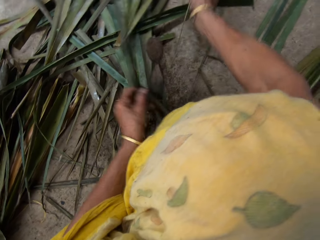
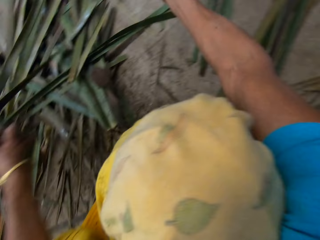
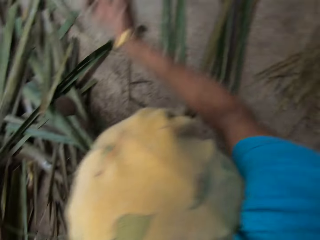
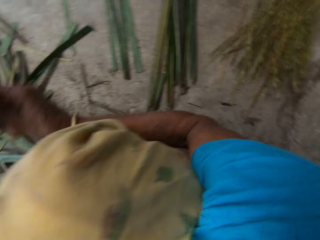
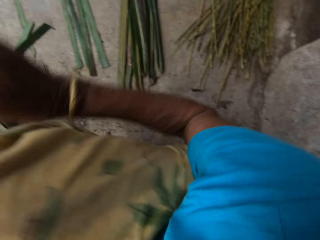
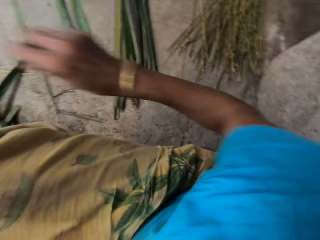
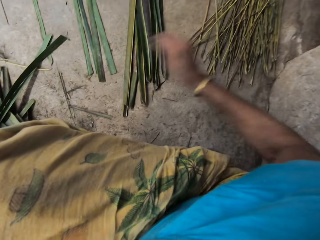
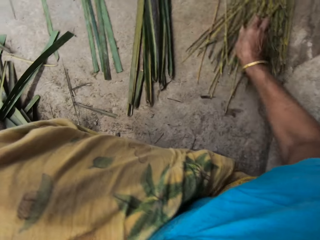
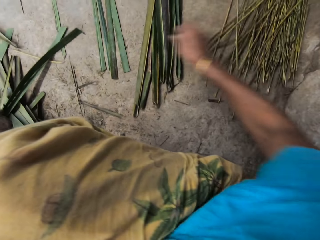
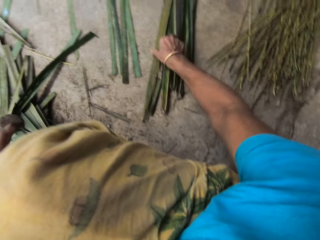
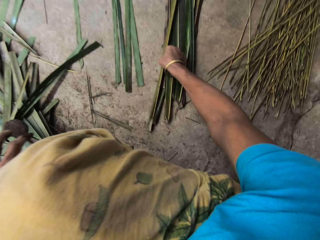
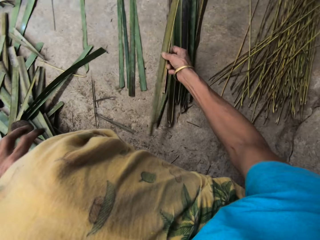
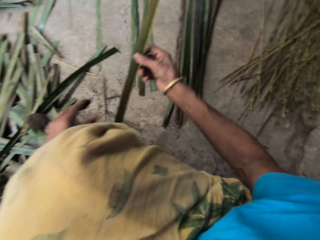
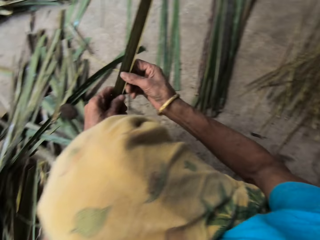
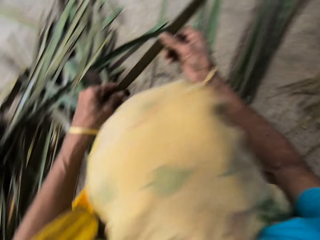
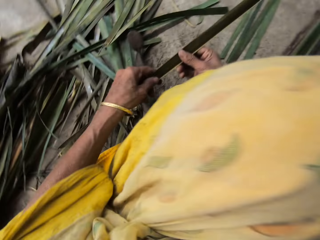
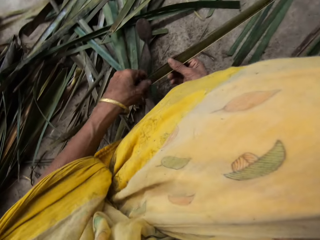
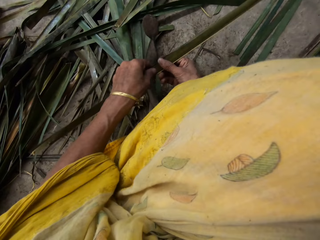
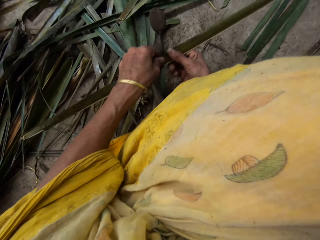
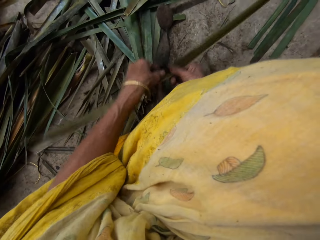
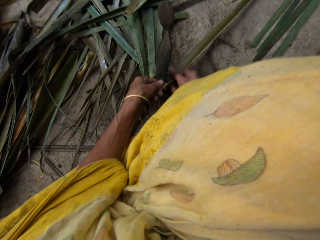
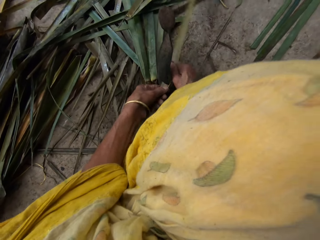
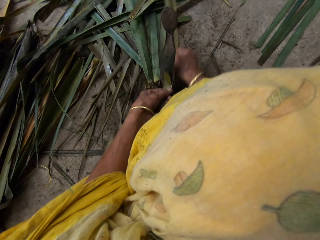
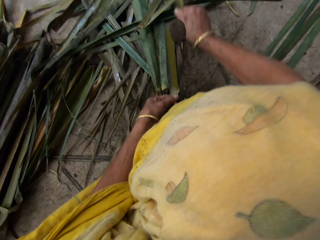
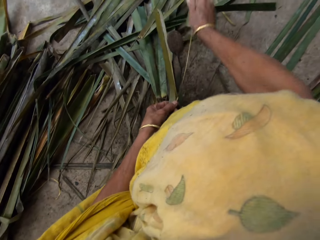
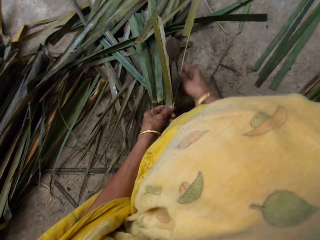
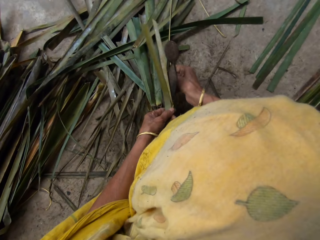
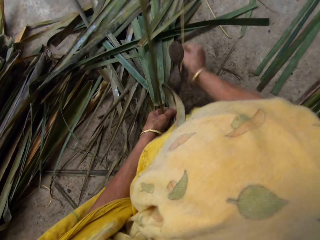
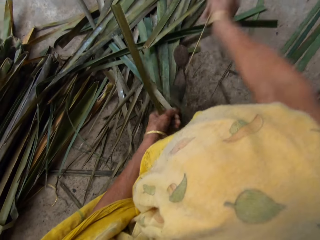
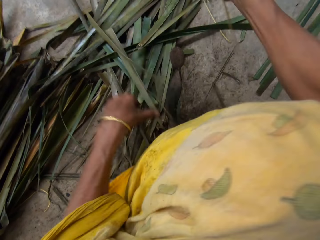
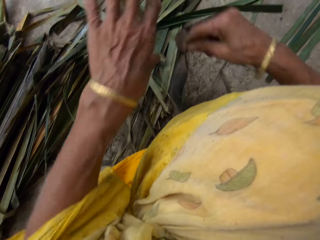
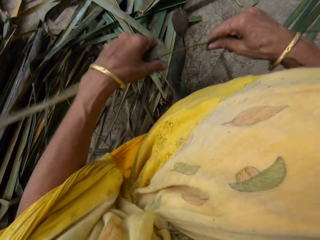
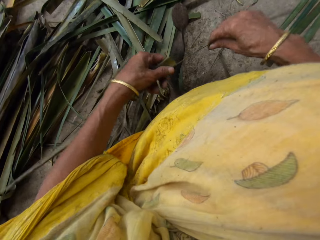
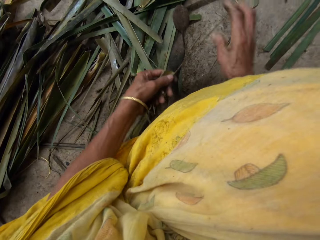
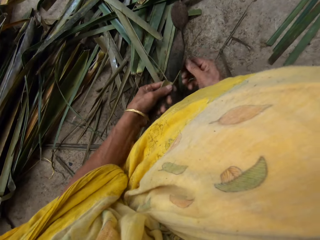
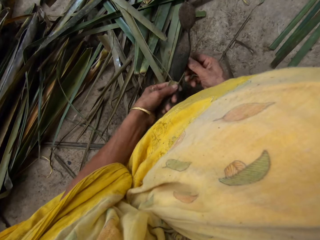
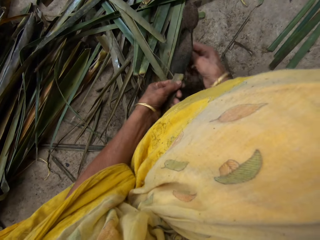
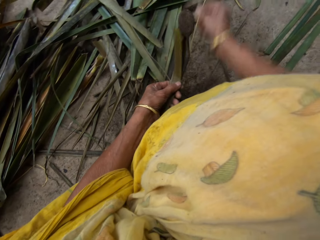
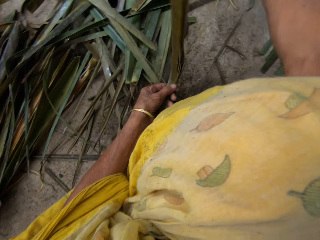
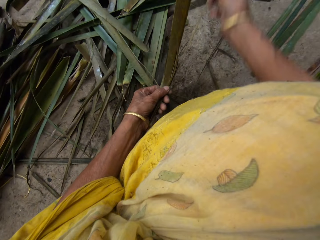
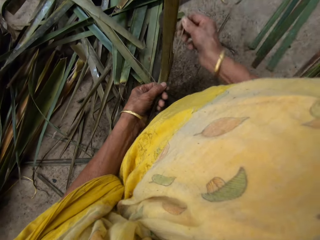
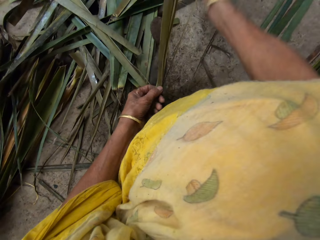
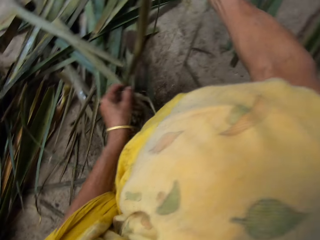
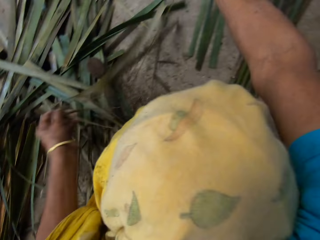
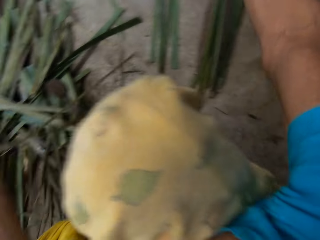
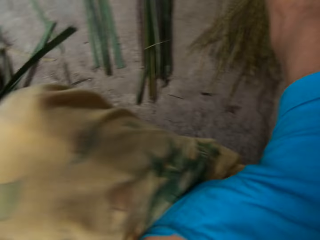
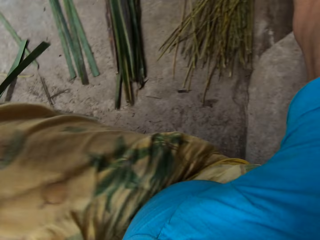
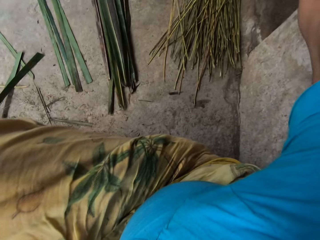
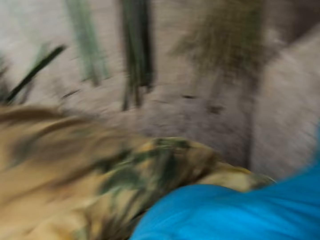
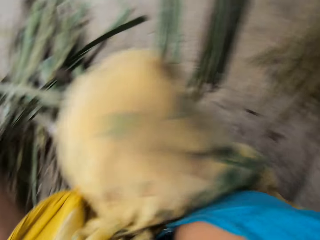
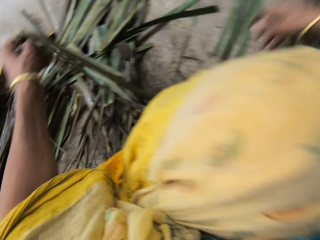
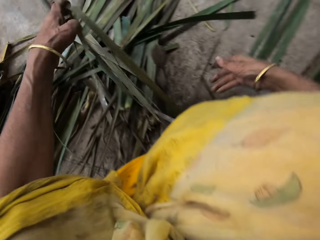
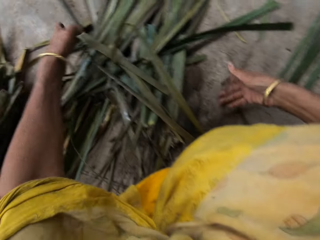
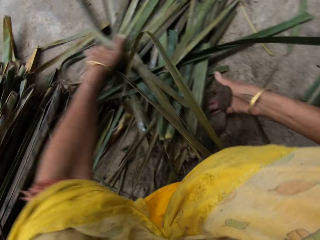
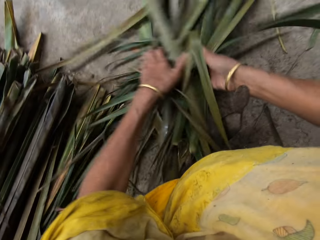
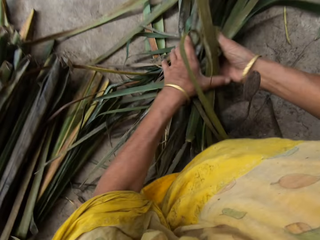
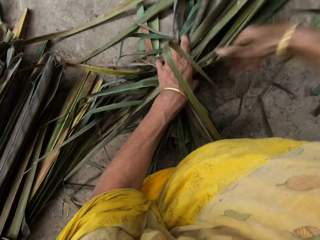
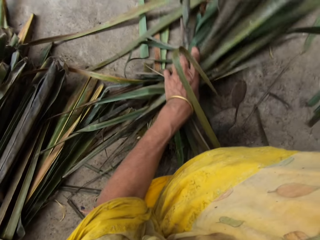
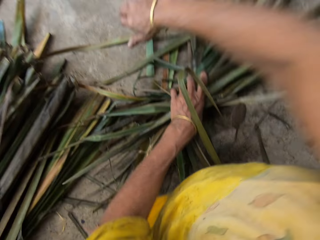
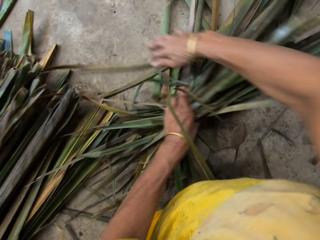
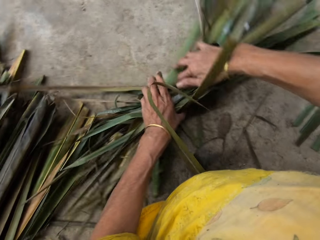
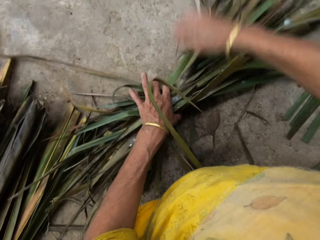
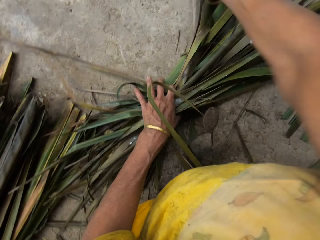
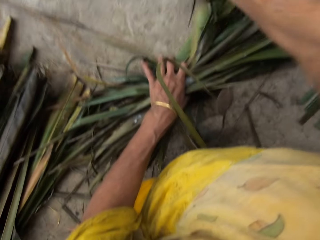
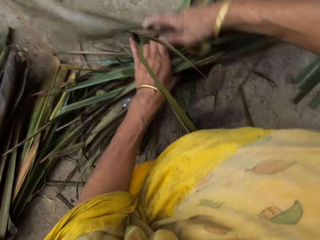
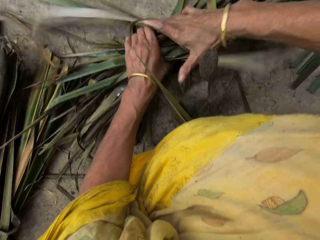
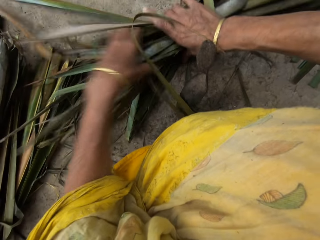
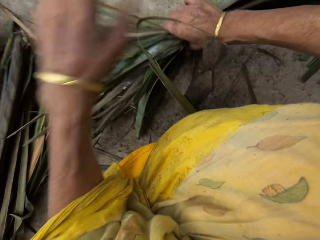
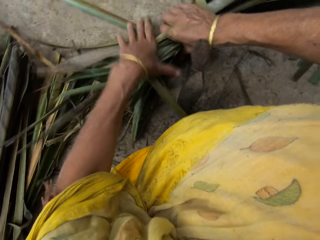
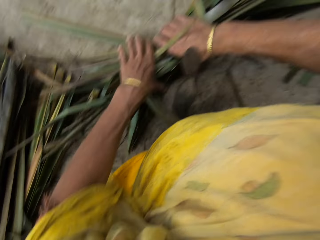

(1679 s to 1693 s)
The camera wearer drops the broomstick on the floor with the right hand. She picks a palm frond on the floor with her right hand. She holds it with both hands. She removes a broomstick from the palm fronds with a local knife with both hands. She tears the papyrus reed with a cutting object. She drops the broomstick on the floor with the right hand. She gathers the leaves on the floor with both hands.

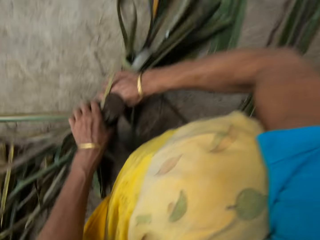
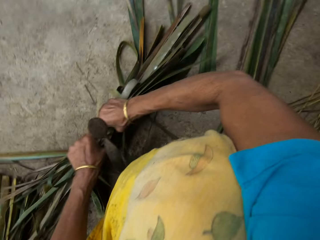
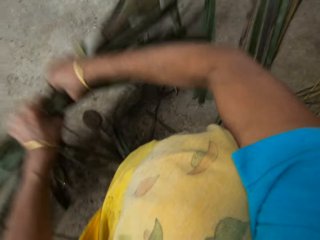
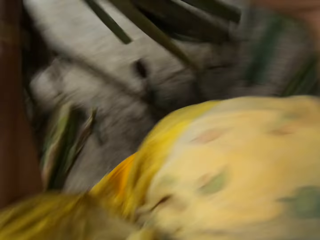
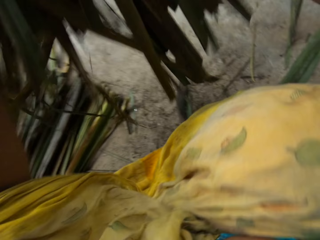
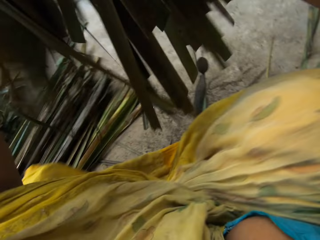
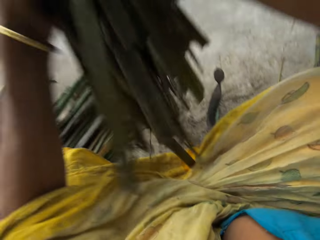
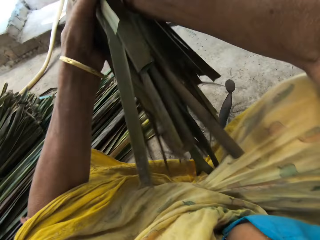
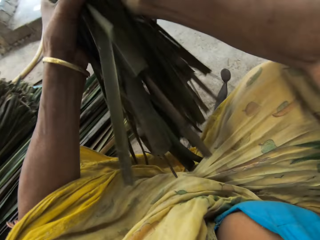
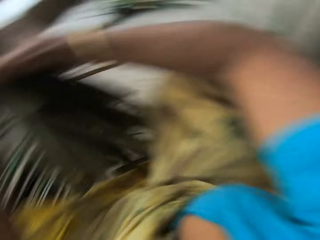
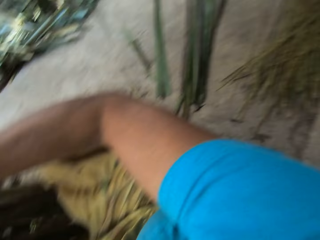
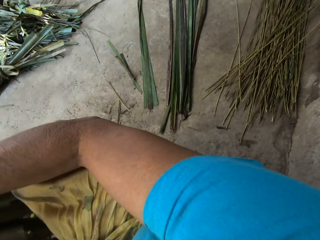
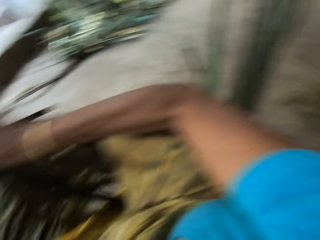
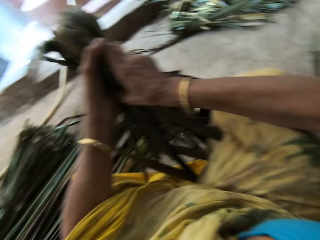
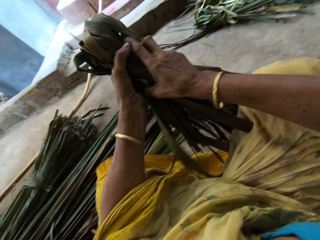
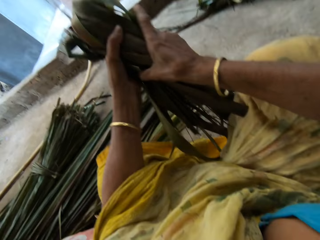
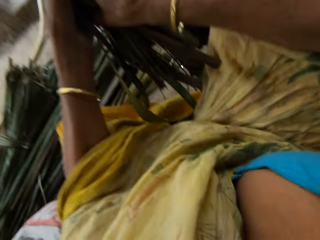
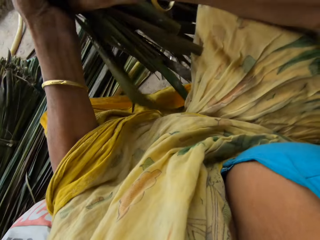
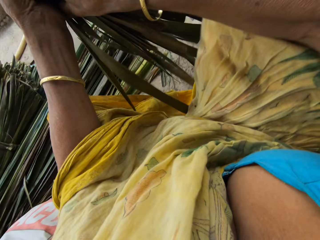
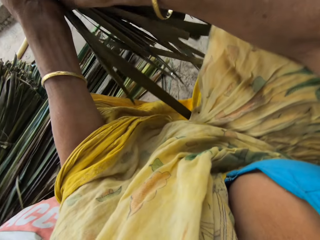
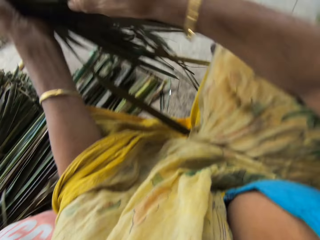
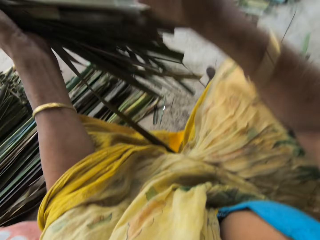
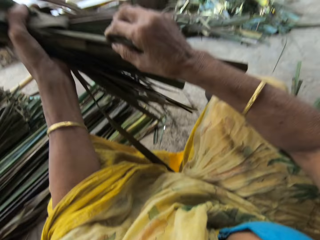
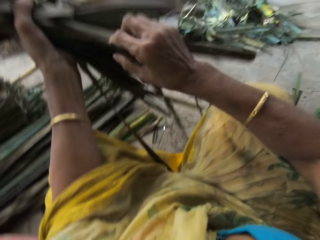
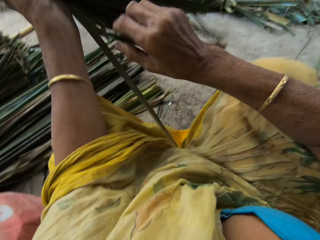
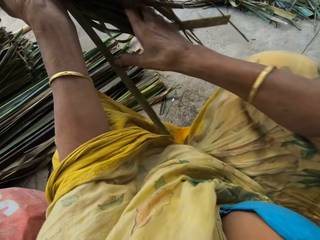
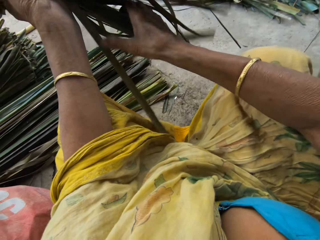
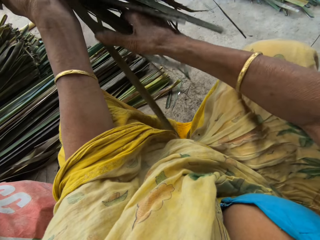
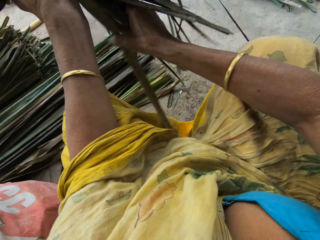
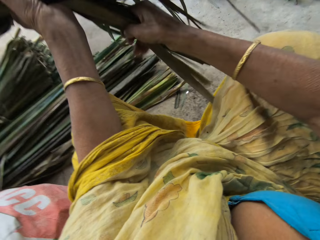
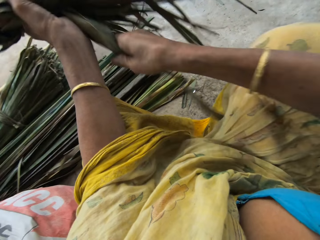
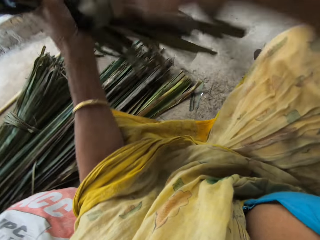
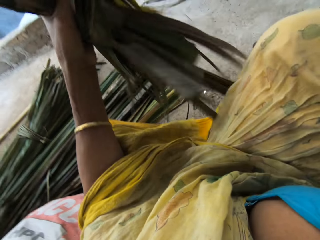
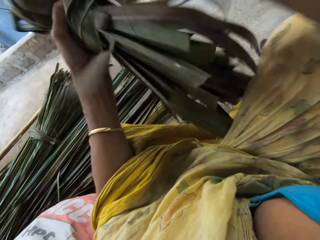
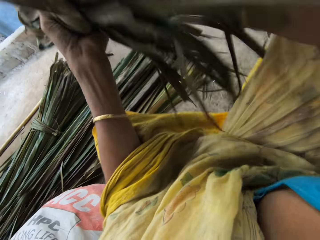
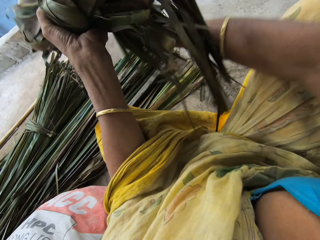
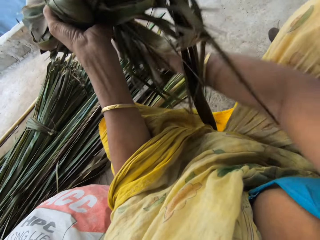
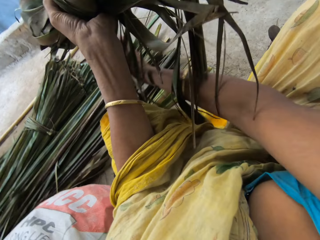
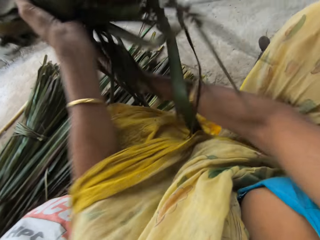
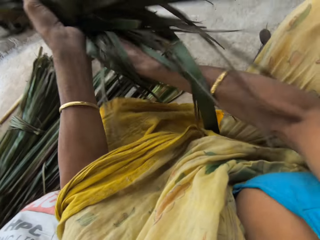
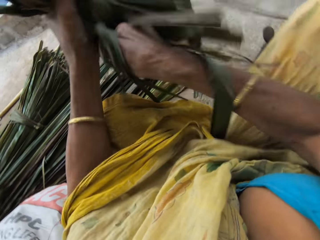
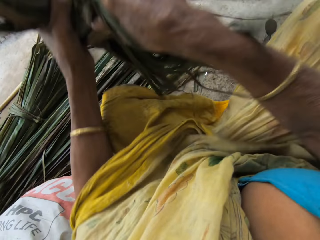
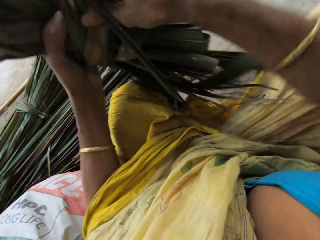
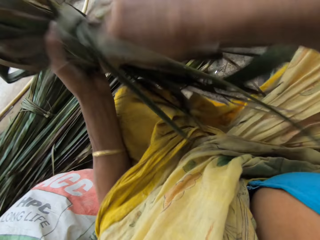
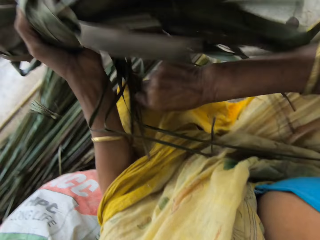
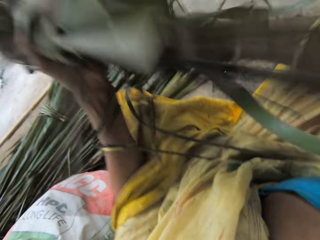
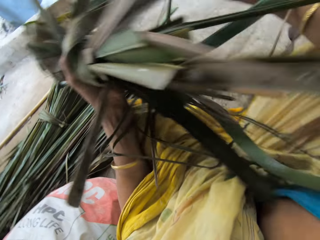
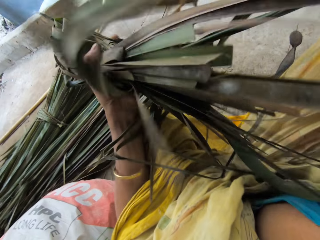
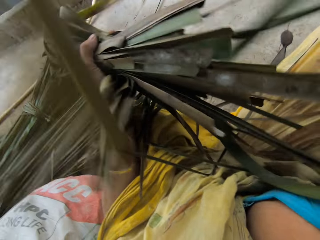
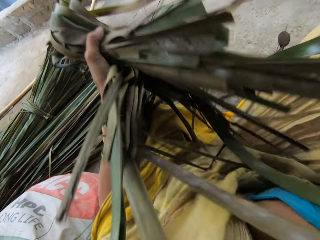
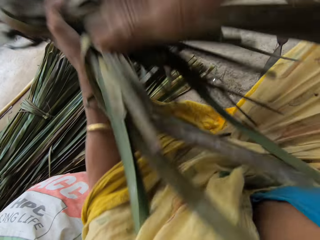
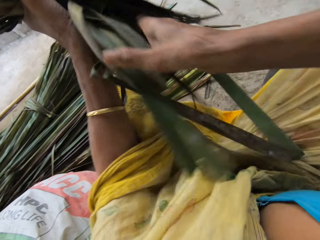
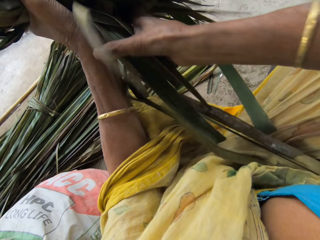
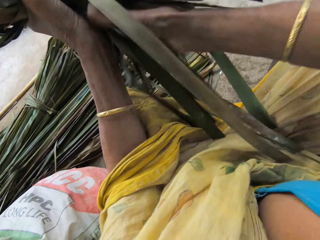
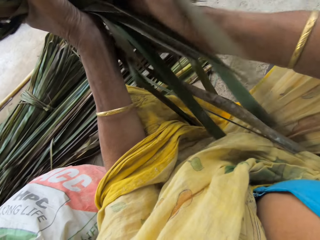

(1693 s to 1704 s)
The camera wearer picks papyrus reeds from the floor. They fold the papyrus with both hands. They tie the leaves together with both hands.
